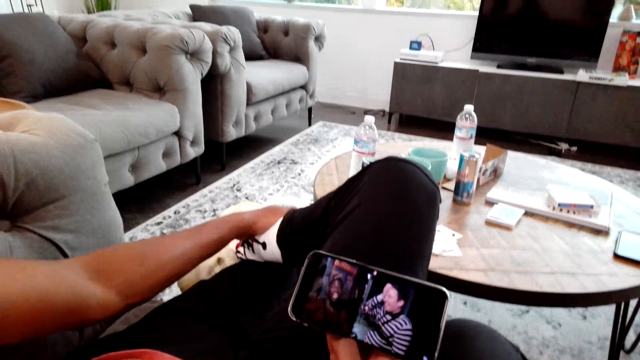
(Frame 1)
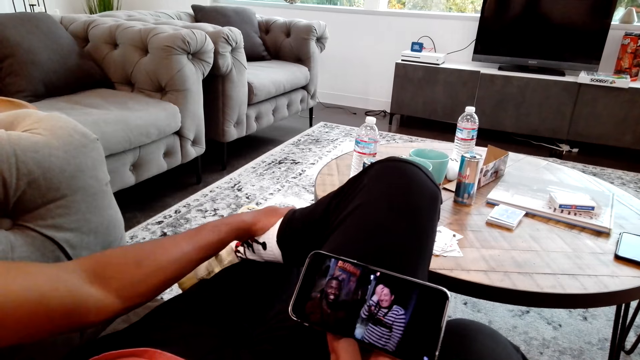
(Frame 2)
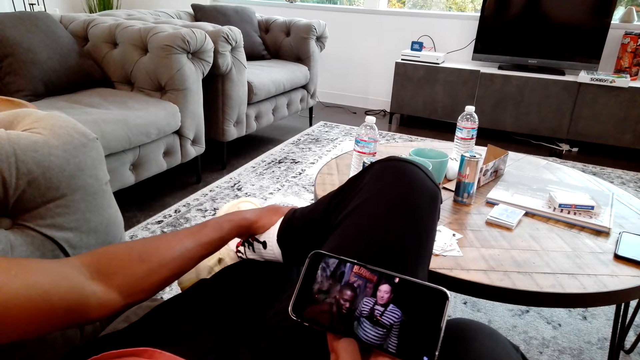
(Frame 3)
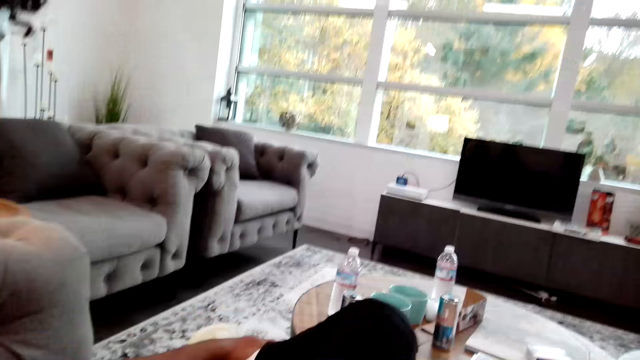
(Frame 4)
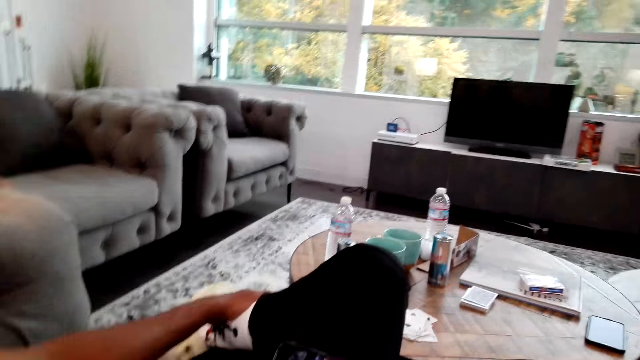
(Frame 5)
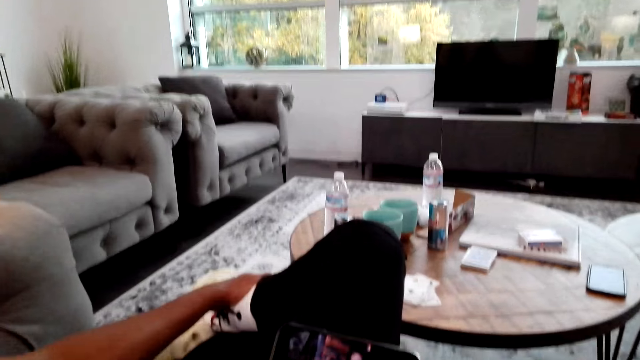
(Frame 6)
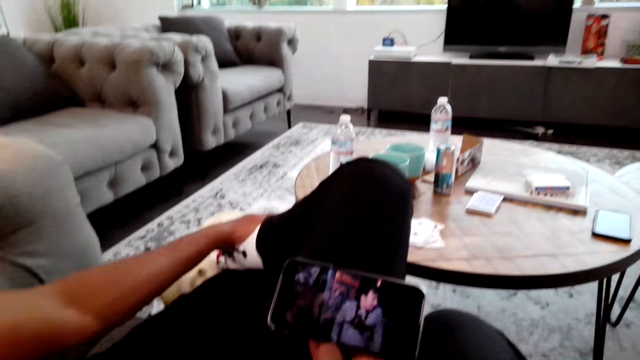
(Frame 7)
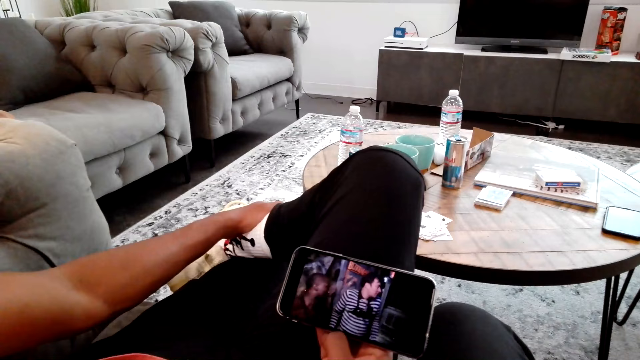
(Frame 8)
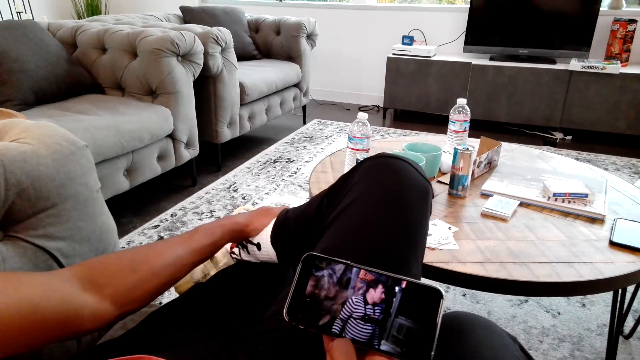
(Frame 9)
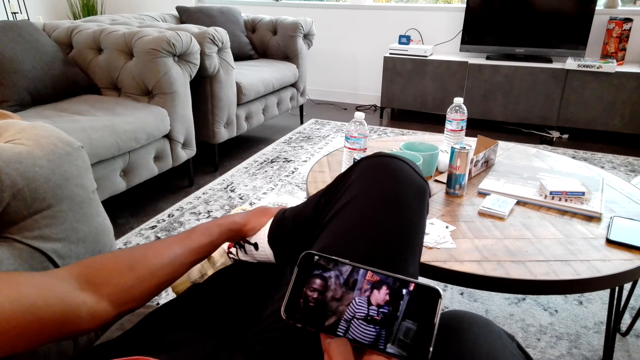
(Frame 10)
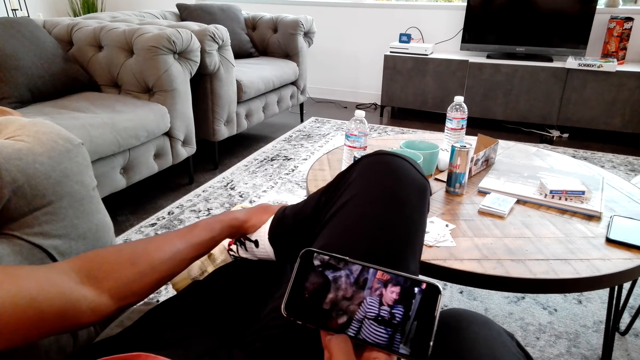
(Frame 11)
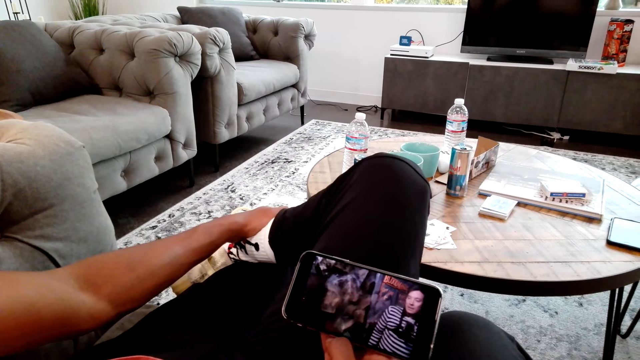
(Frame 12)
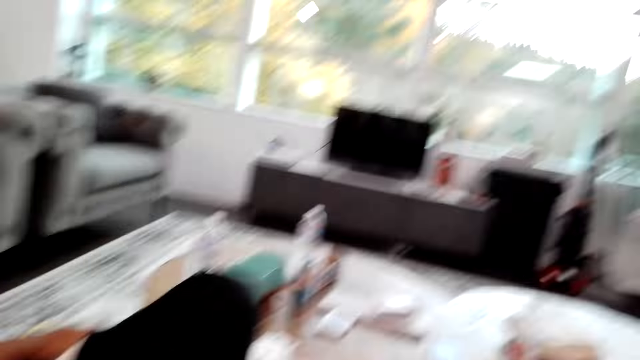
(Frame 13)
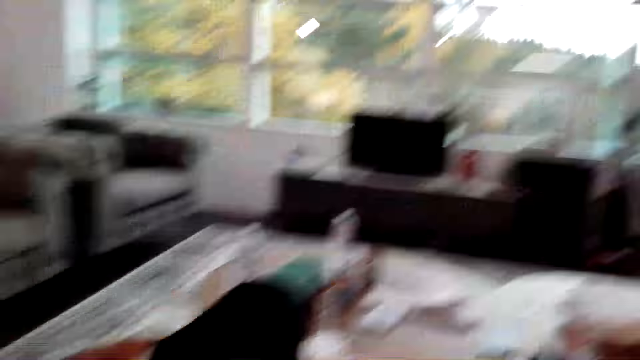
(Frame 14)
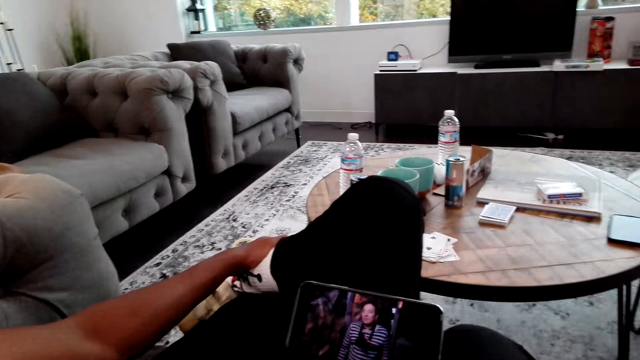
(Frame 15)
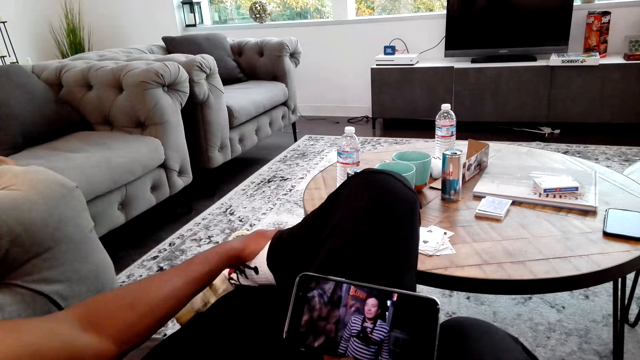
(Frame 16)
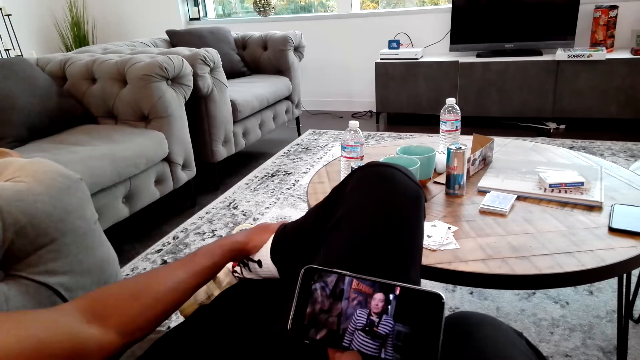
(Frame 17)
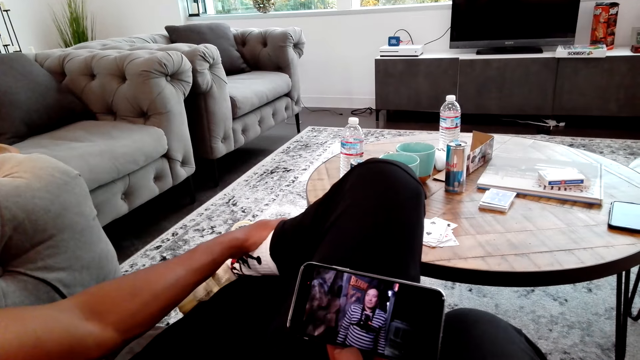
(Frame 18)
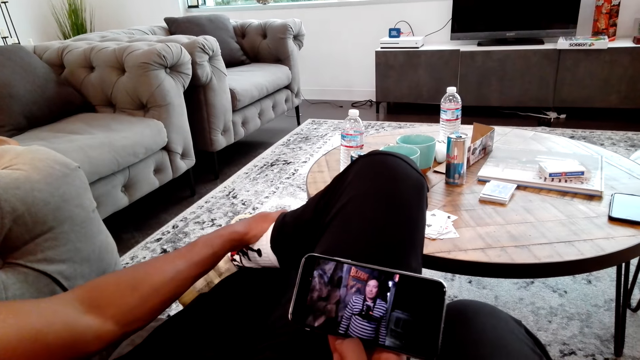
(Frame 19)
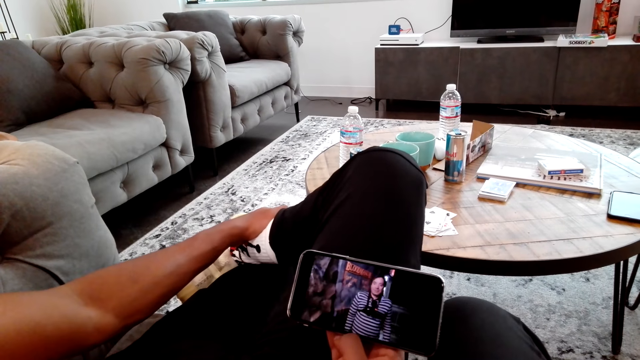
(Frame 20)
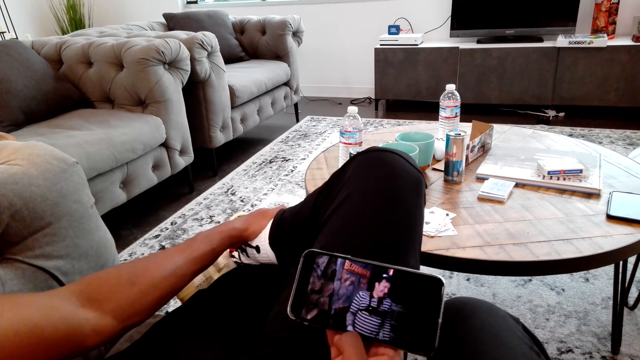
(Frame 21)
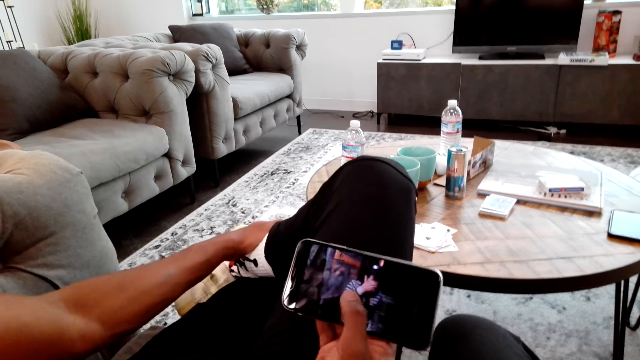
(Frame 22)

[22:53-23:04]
The camera wearer moves the head. They look at the phone. They move the head. They look at the phone.

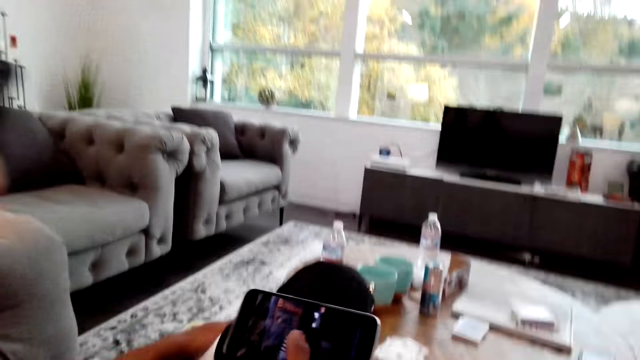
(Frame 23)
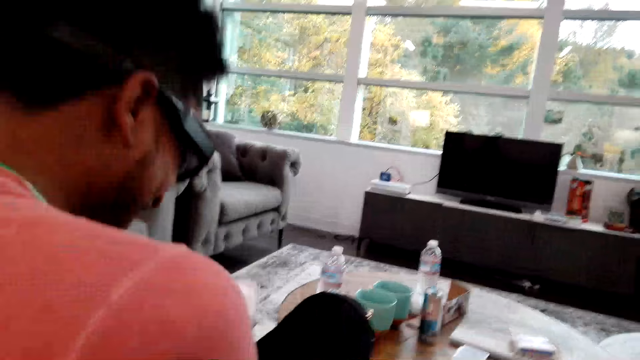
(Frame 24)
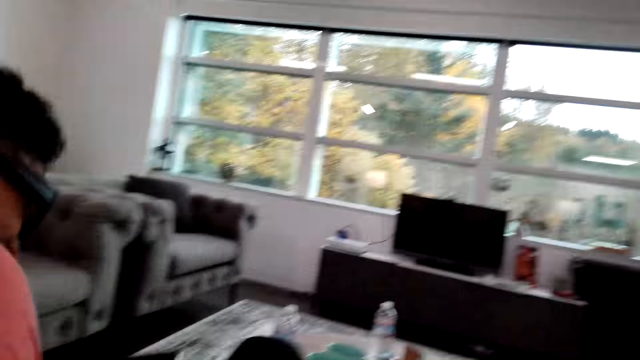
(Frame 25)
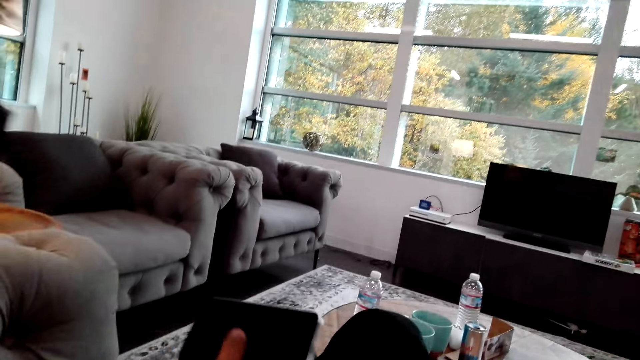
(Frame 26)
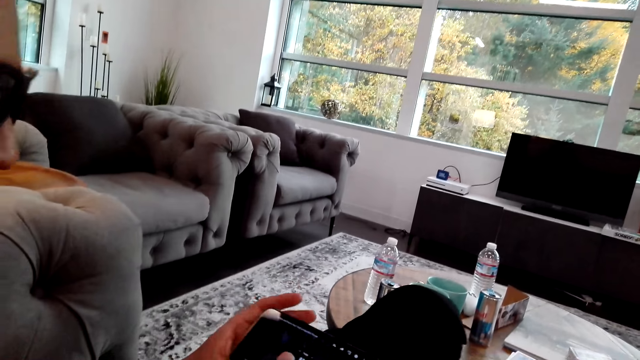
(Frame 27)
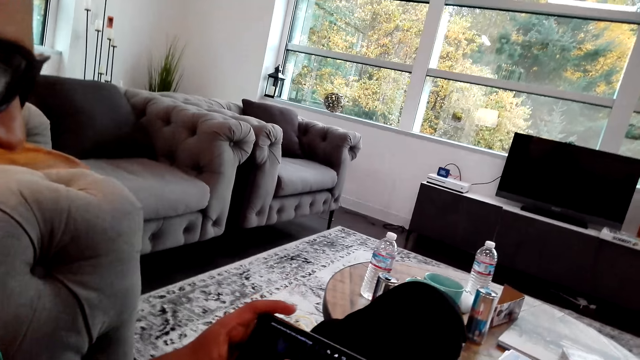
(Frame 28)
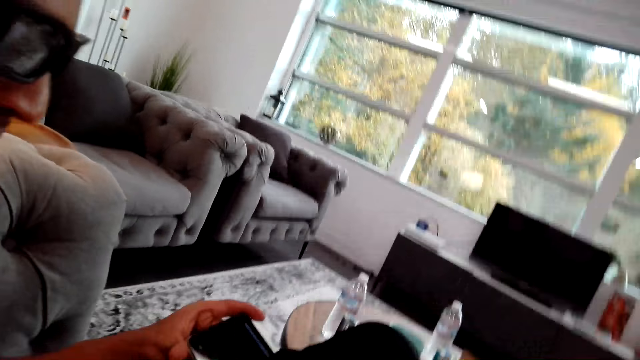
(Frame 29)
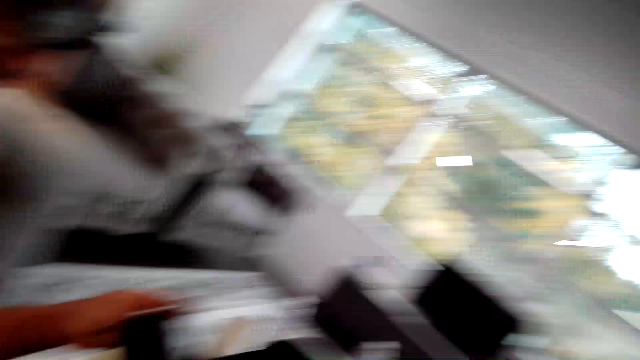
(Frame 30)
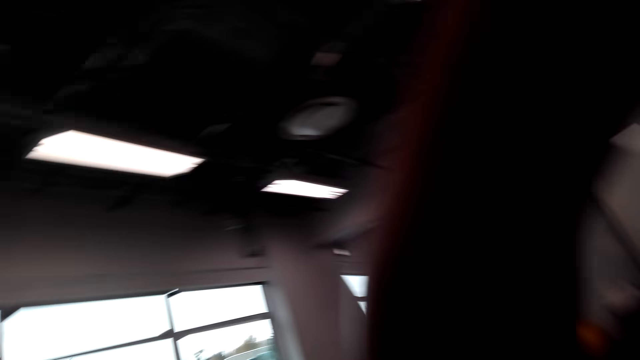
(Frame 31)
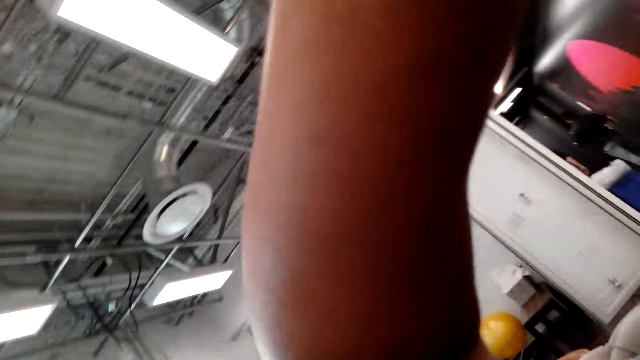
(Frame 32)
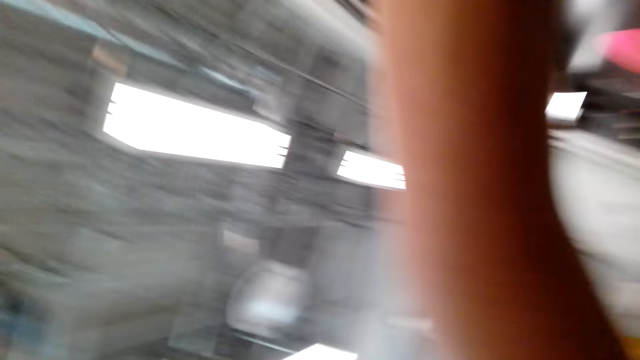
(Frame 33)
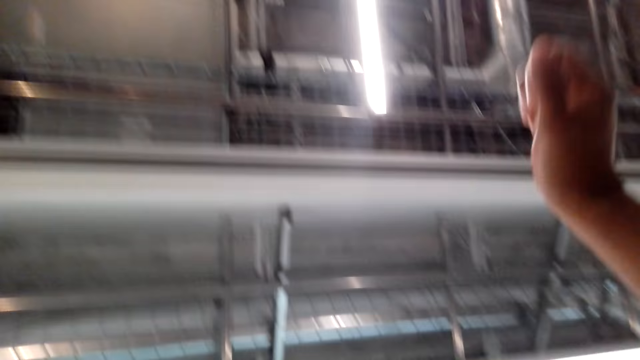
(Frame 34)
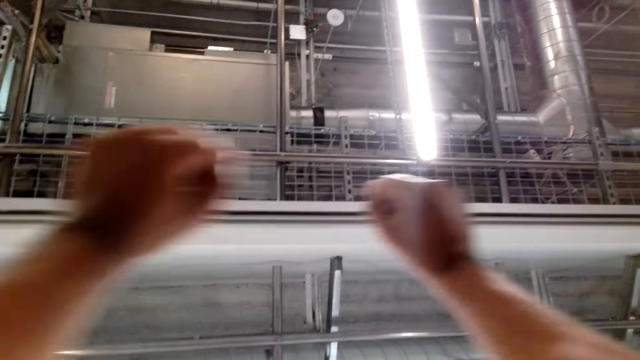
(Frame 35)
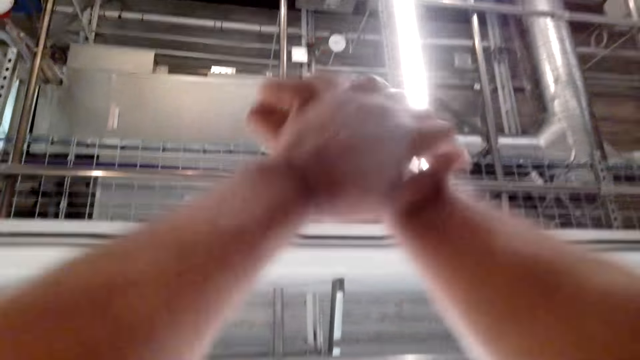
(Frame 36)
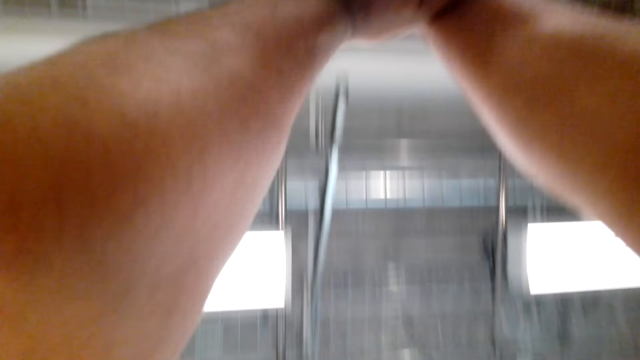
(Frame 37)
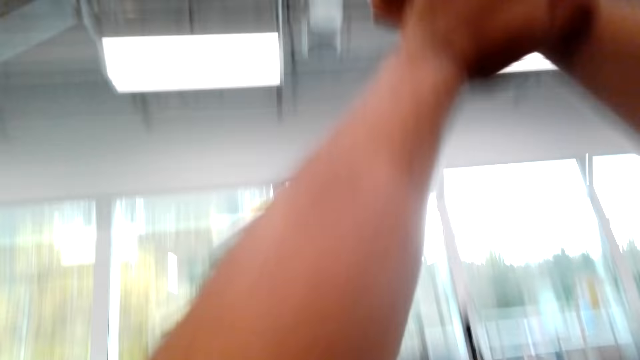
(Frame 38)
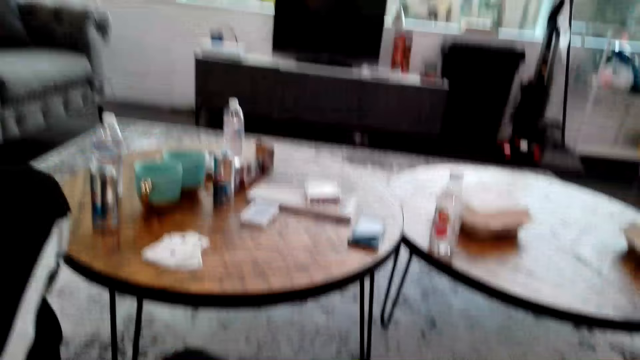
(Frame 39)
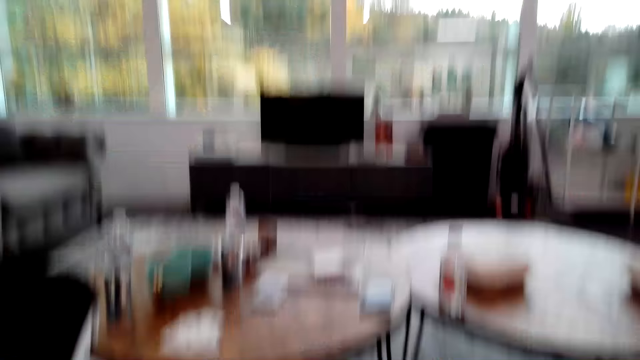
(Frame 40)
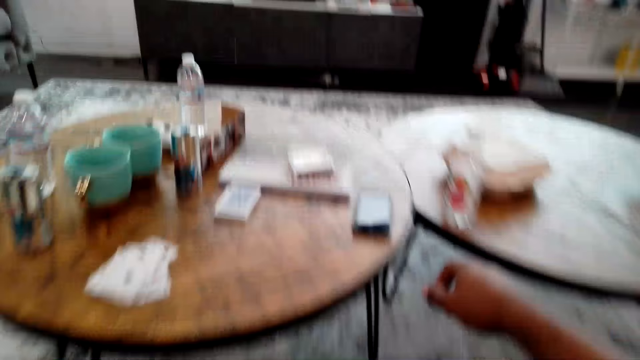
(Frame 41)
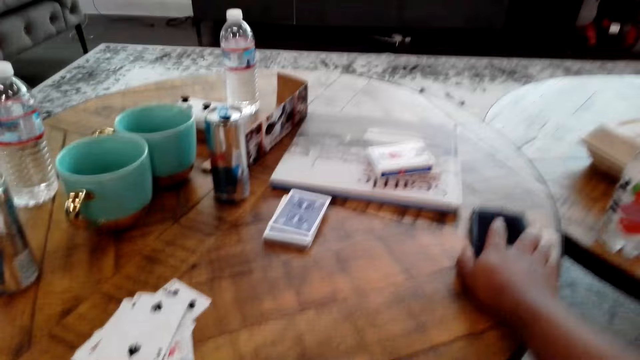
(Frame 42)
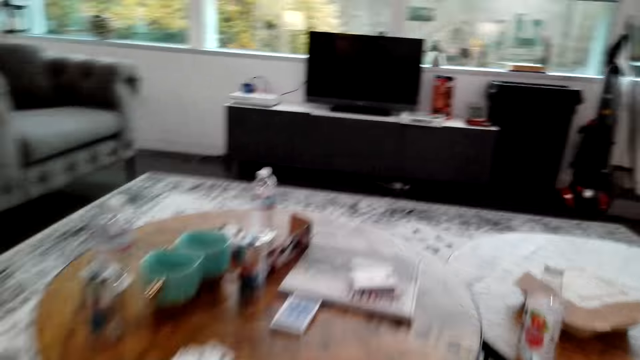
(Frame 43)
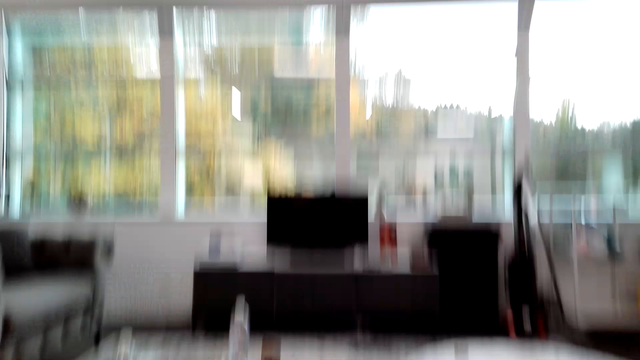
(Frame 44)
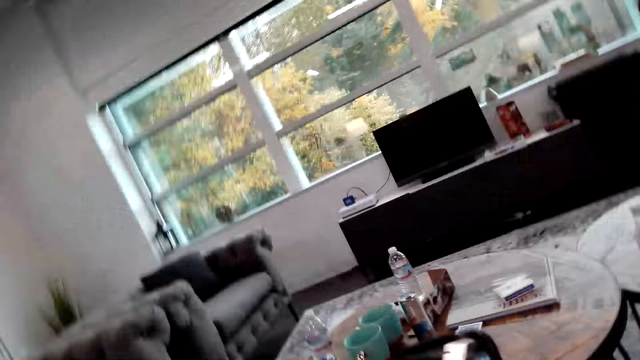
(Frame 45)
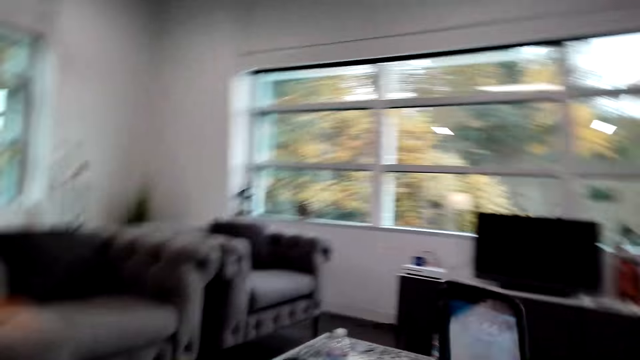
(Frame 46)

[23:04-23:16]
A man laughs. The man moves the phone and talks to the camera wearer. The camera wearer looks around the room. They move the hands. They pick up the phone from the table.
